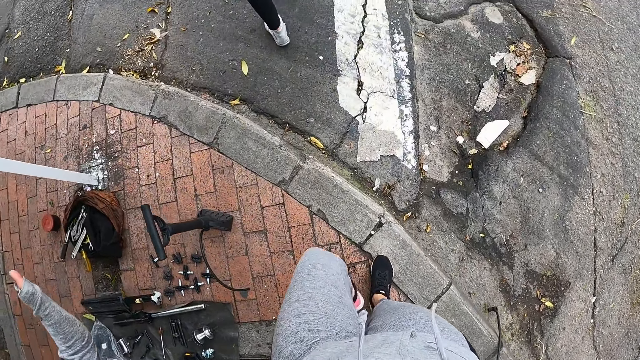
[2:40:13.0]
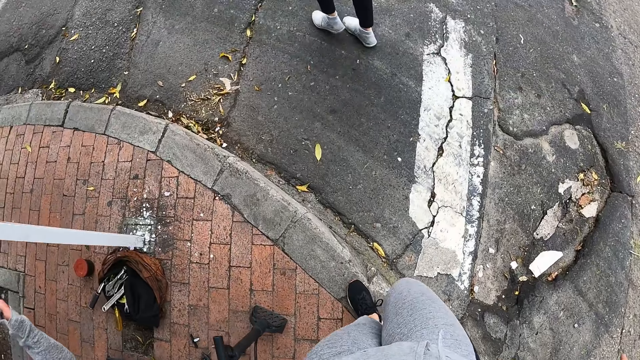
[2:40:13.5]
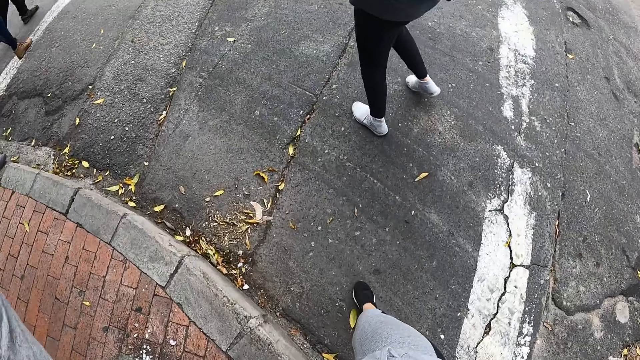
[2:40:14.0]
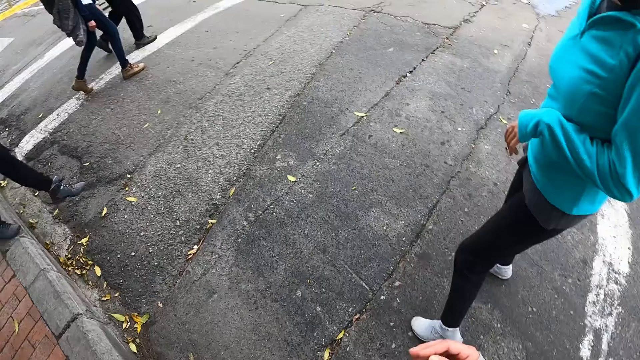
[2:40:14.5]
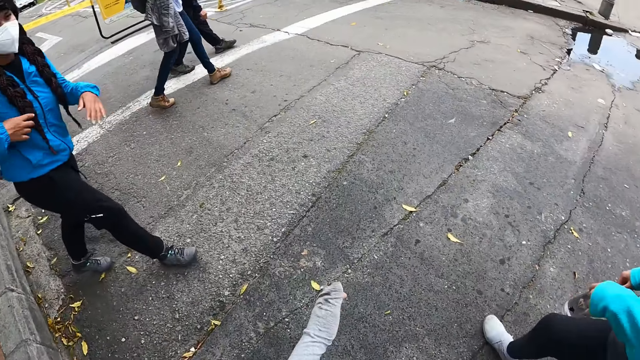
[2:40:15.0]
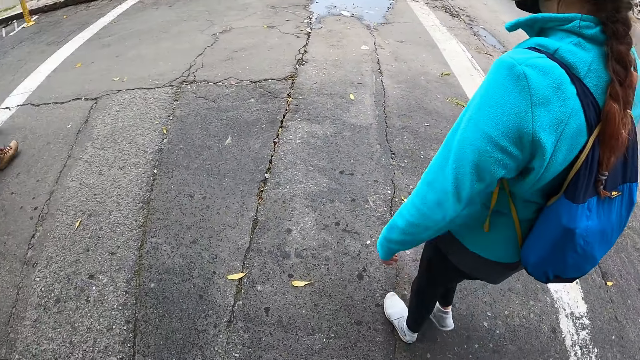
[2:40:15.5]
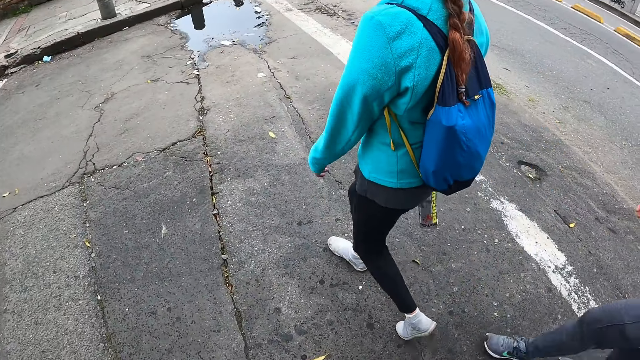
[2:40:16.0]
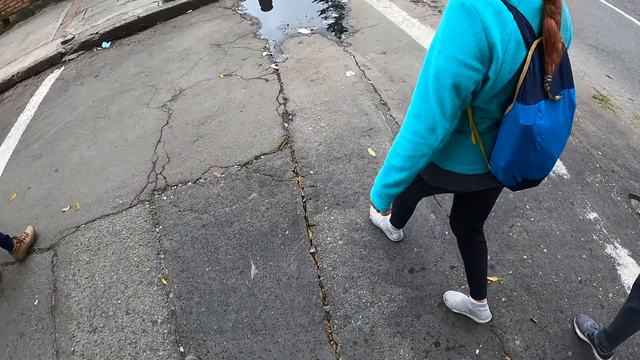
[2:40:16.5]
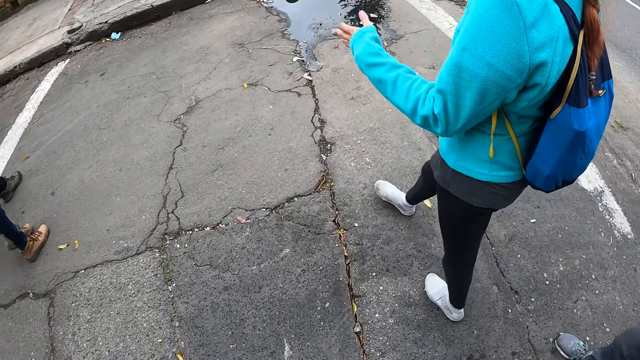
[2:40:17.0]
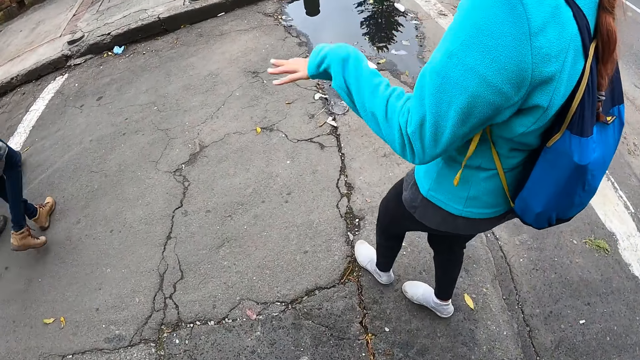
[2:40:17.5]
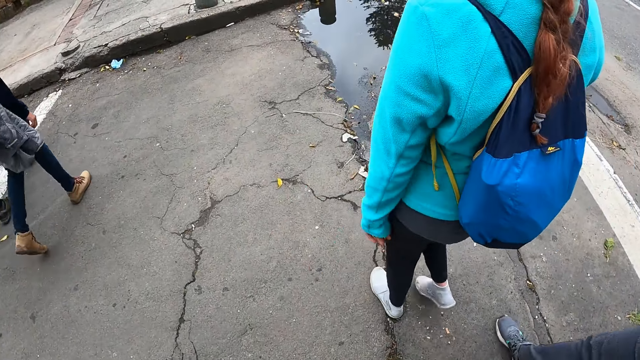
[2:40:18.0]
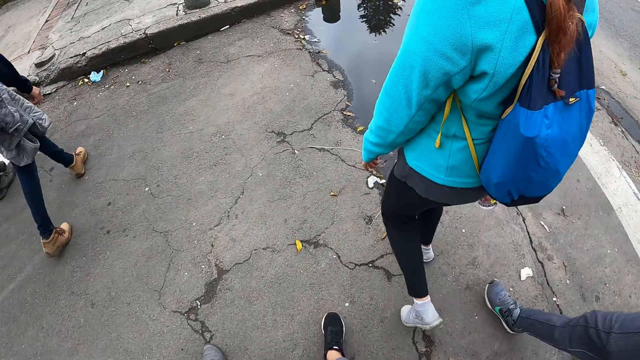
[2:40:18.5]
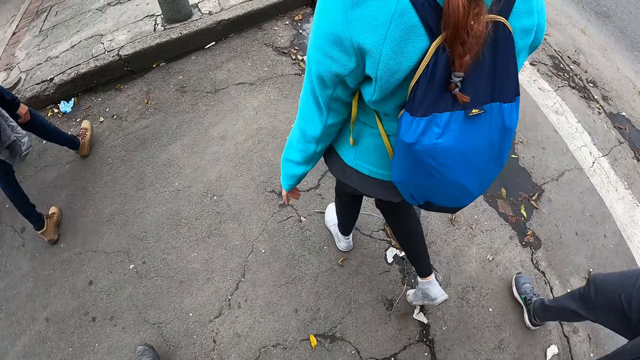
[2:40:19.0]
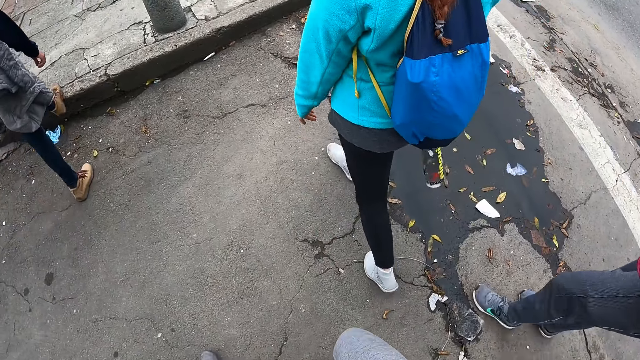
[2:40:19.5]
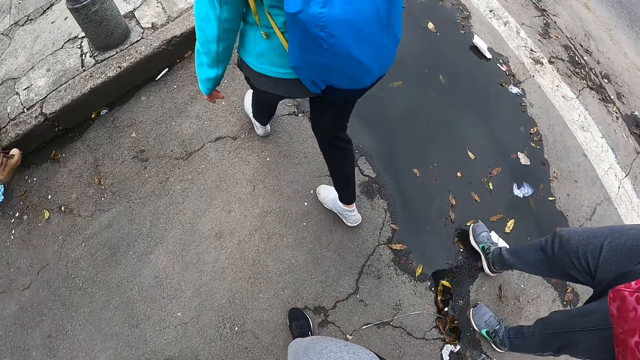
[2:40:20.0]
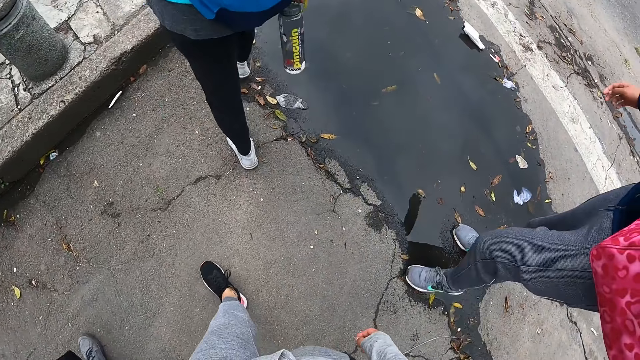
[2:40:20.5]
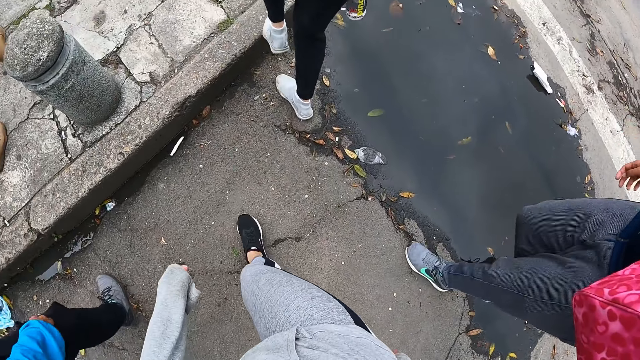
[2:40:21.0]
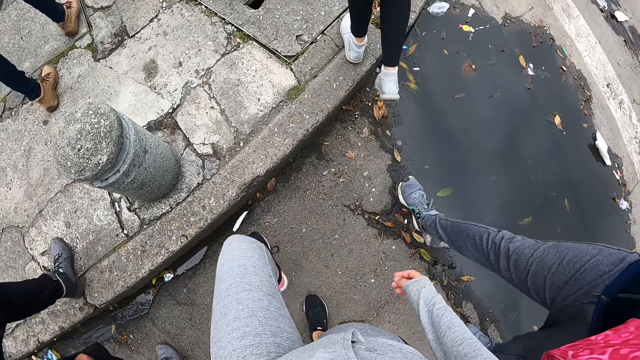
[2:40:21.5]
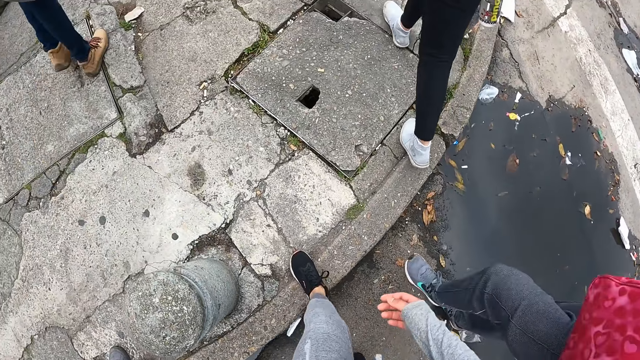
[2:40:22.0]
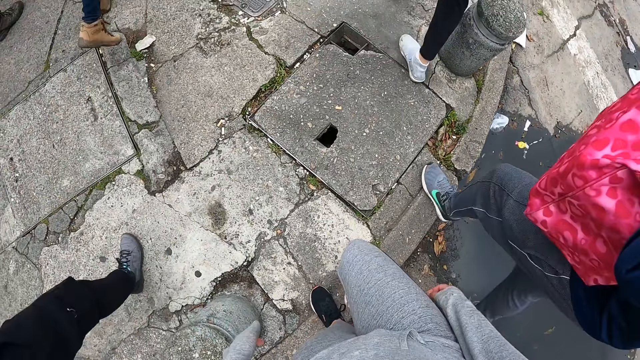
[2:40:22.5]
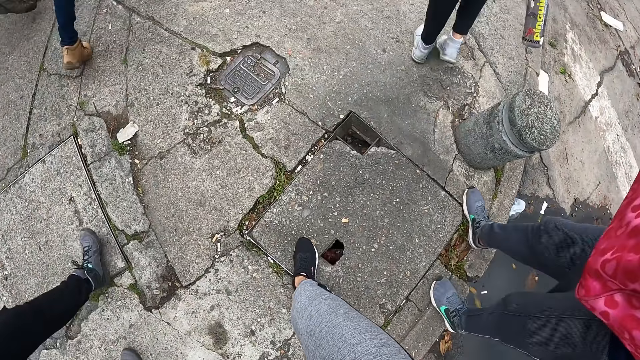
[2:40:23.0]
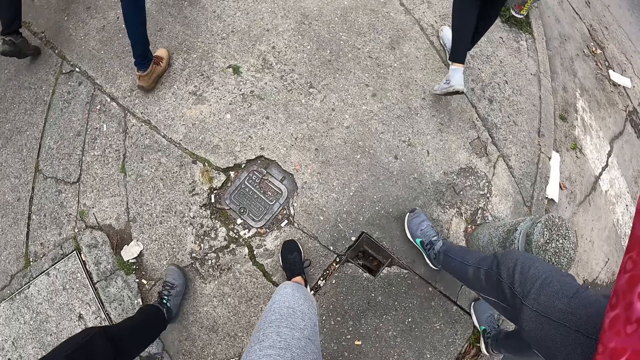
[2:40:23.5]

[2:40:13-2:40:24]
The camera wearer touches the bicycle pump. They interact with the woman. They cross a road with the group of people. The woman makes gestures with her left hand.

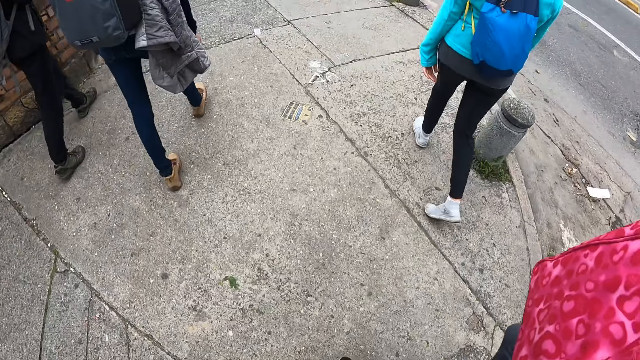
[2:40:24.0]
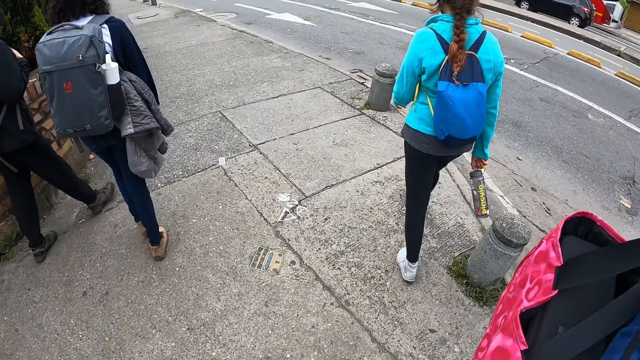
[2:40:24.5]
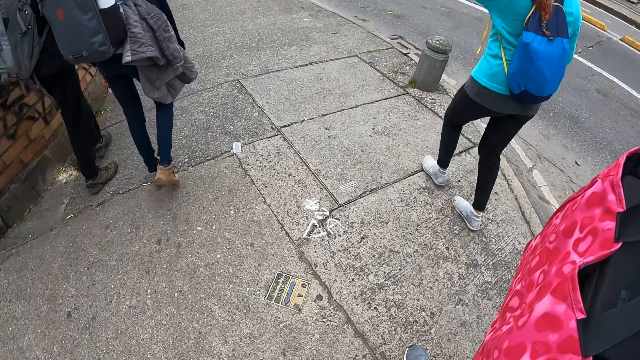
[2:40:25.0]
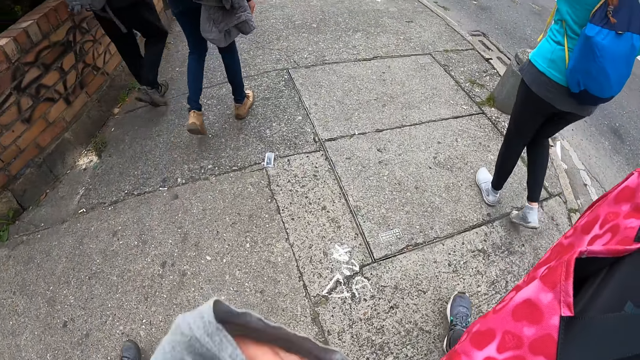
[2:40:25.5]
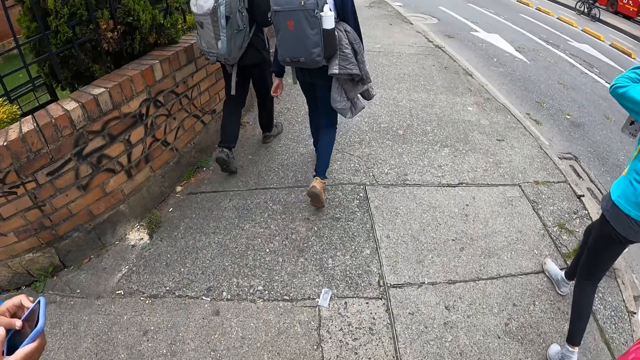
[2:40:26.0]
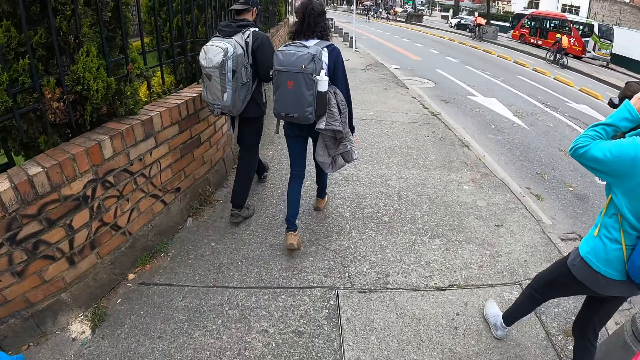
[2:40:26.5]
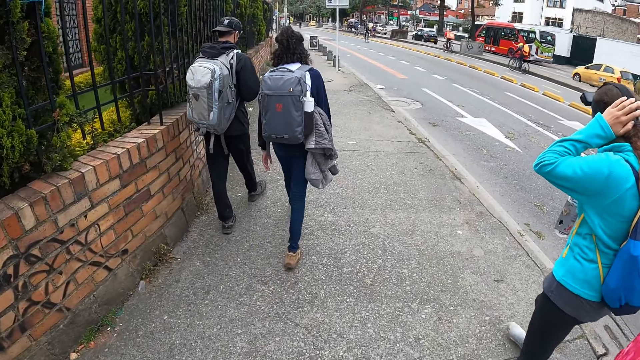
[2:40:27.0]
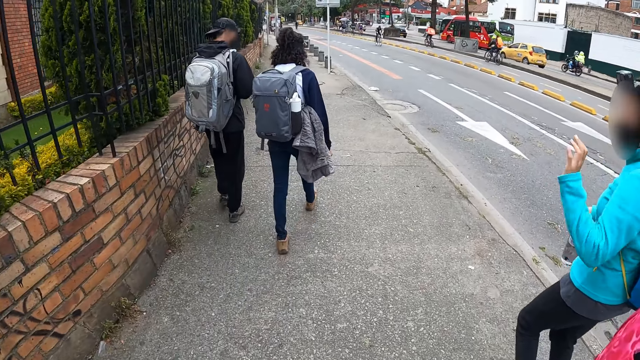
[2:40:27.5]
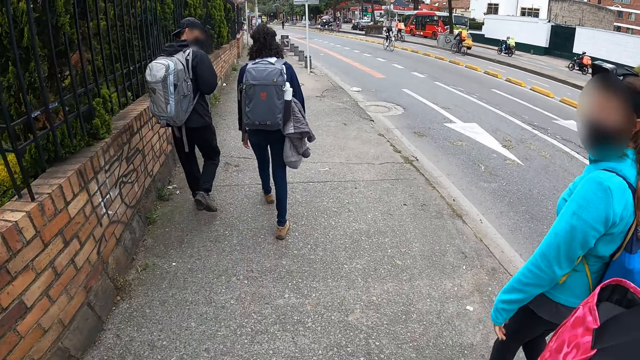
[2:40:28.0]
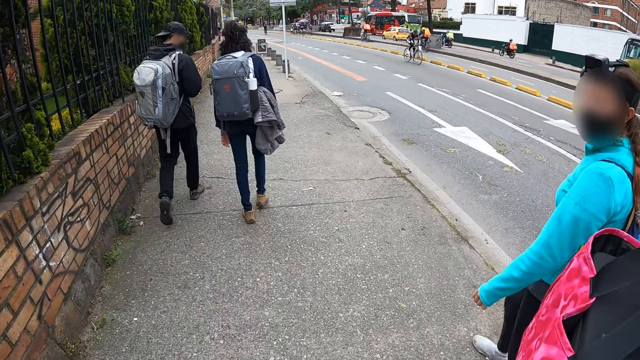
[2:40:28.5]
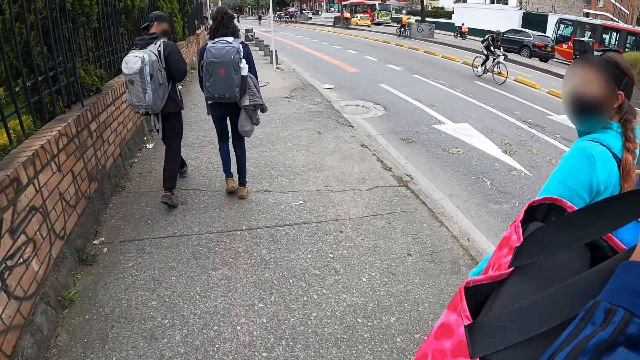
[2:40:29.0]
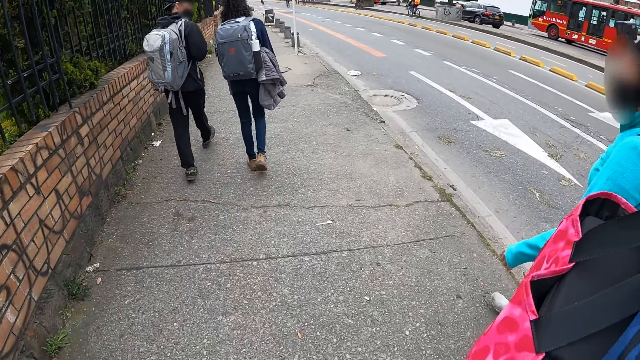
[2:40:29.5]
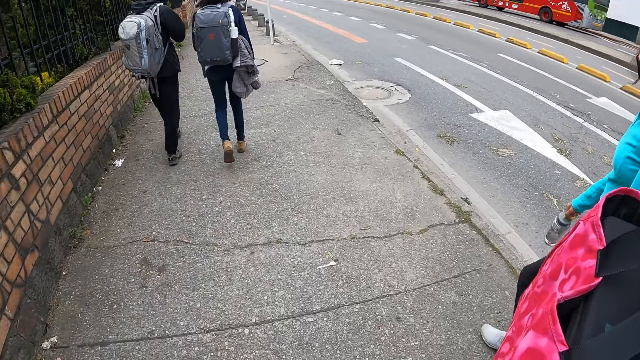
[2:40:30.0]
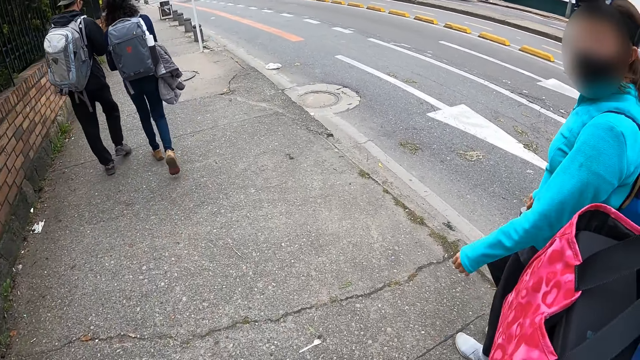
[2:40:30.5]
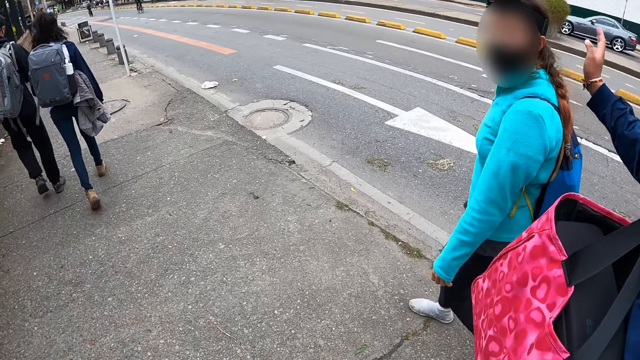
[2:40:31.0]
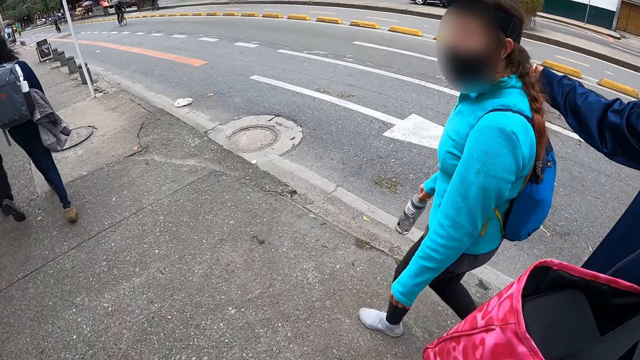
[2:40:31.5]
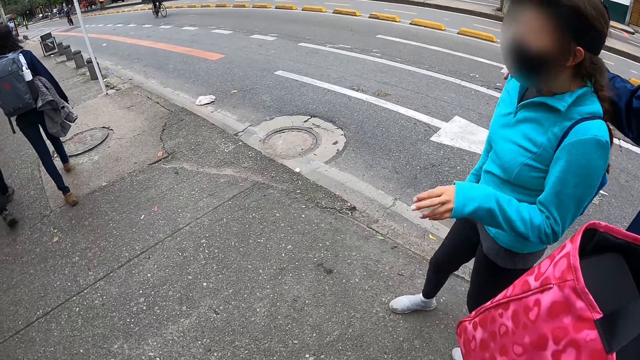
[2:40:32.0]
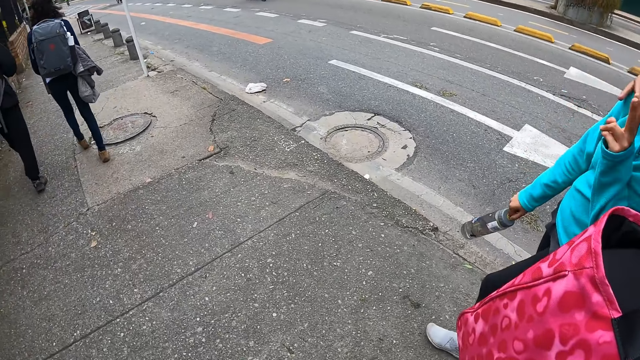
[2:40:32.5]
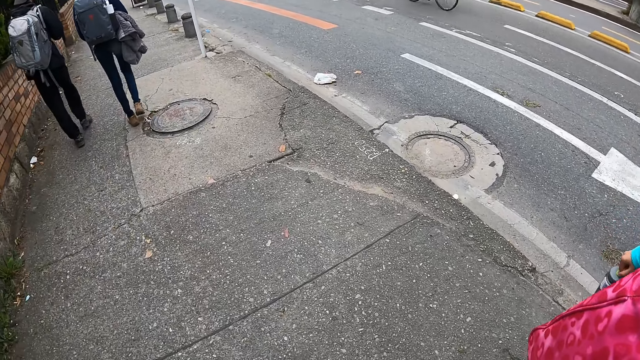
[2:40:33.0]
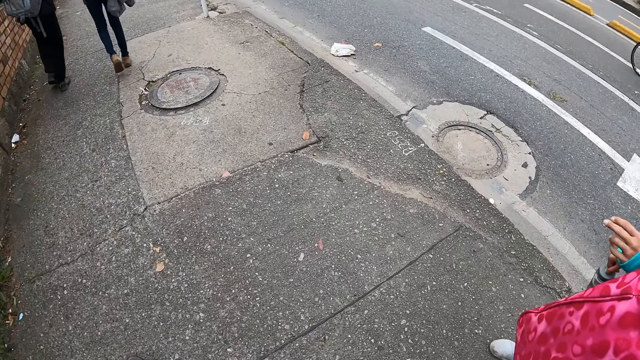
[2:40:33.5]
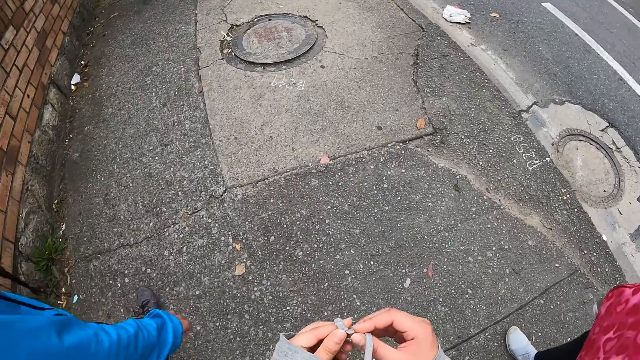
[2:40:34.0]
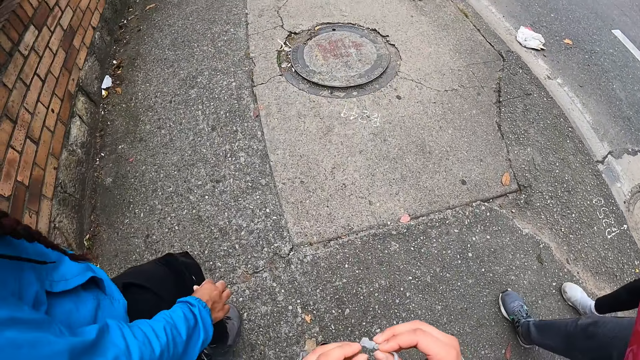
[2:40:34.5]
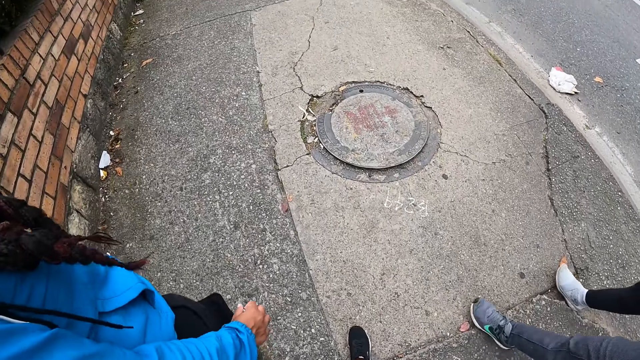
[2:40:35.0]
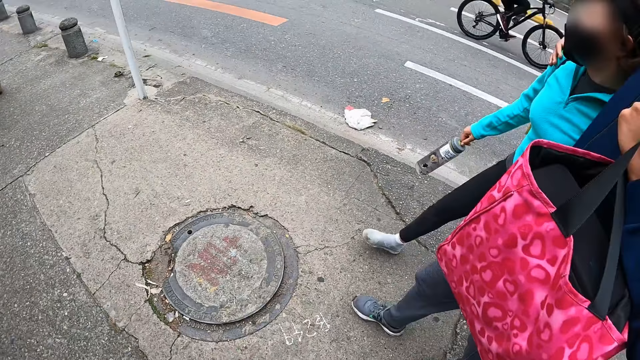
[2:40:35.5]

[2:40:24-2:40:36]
The woman touches her hair with her left hand. A man touches the woman with his right hand.
